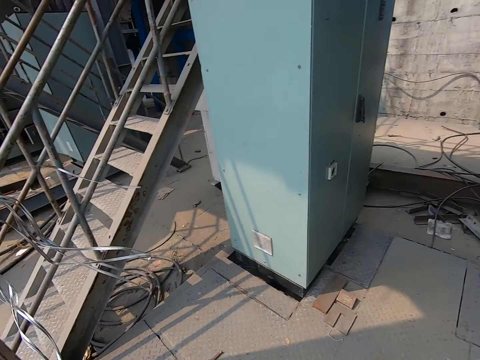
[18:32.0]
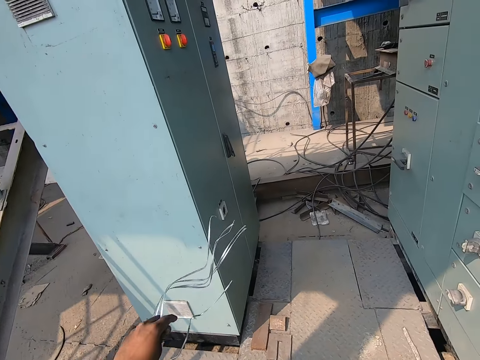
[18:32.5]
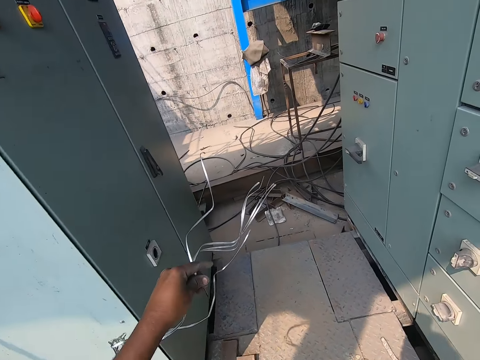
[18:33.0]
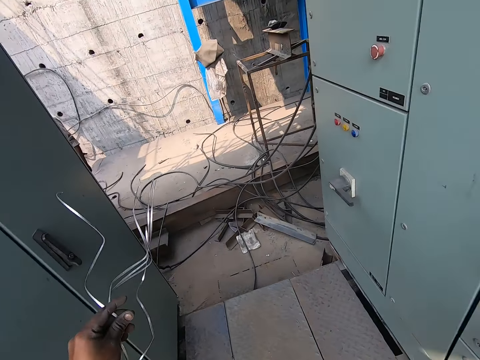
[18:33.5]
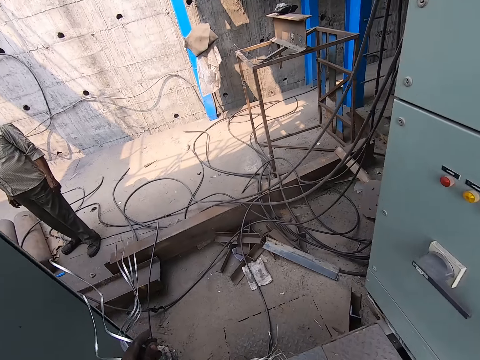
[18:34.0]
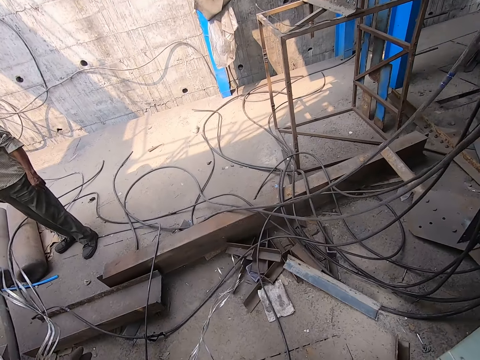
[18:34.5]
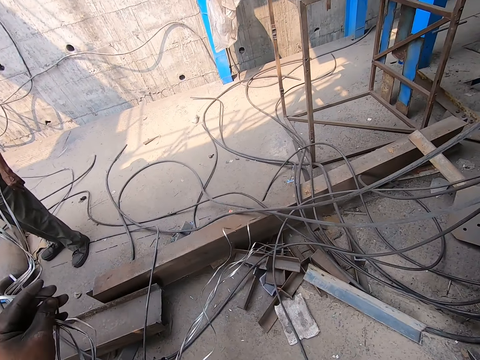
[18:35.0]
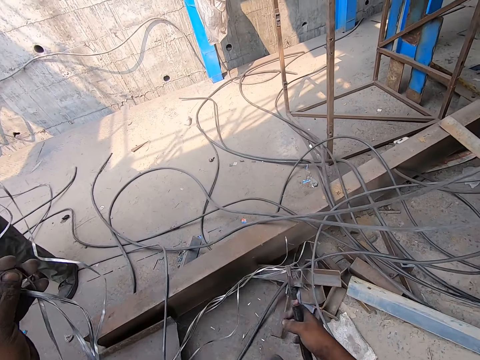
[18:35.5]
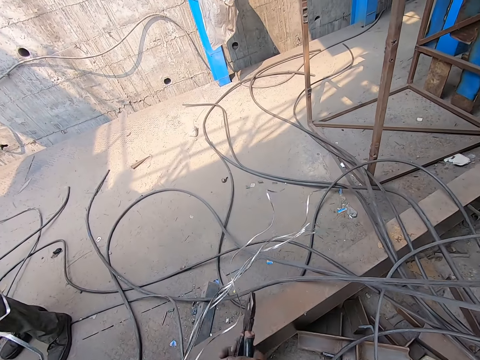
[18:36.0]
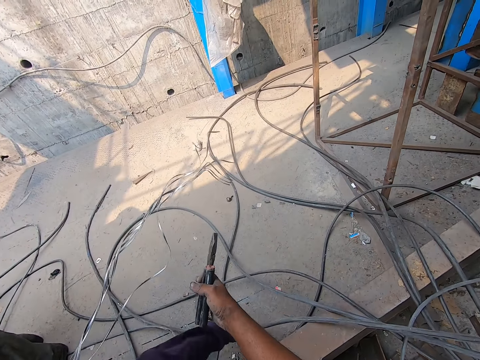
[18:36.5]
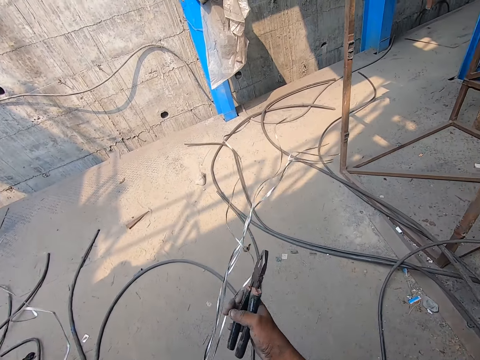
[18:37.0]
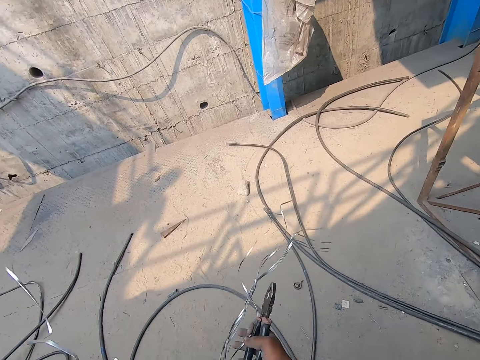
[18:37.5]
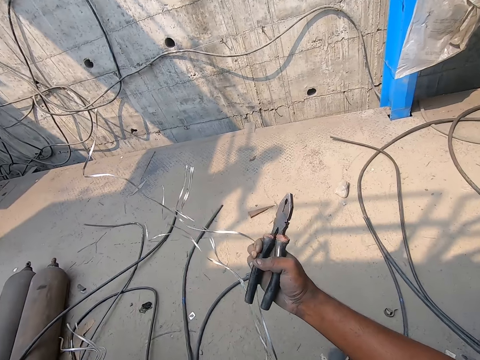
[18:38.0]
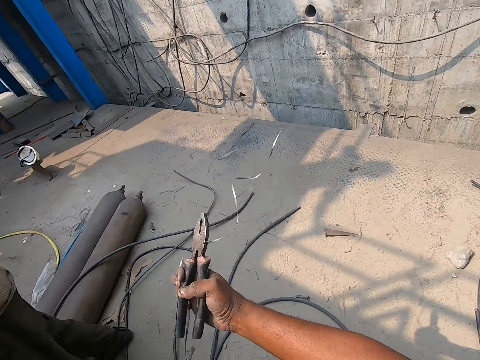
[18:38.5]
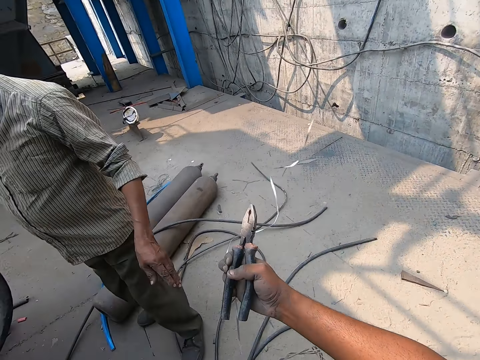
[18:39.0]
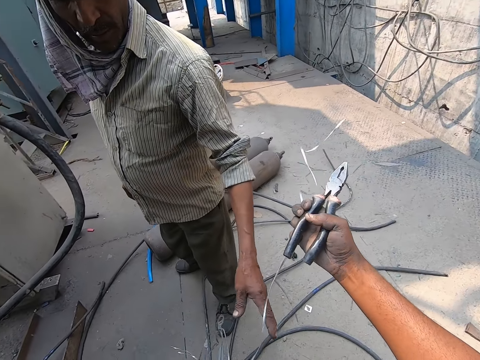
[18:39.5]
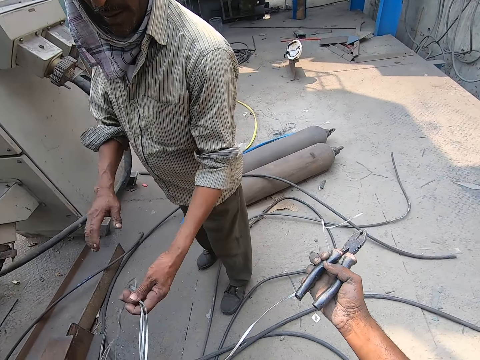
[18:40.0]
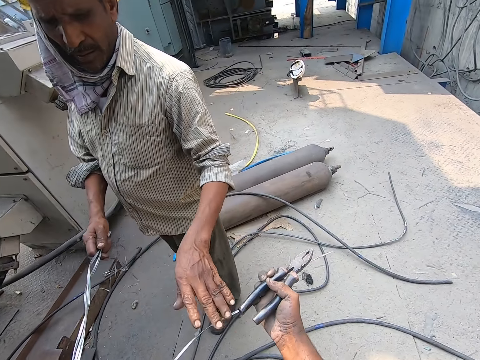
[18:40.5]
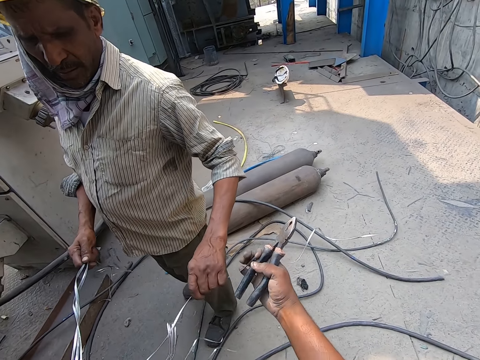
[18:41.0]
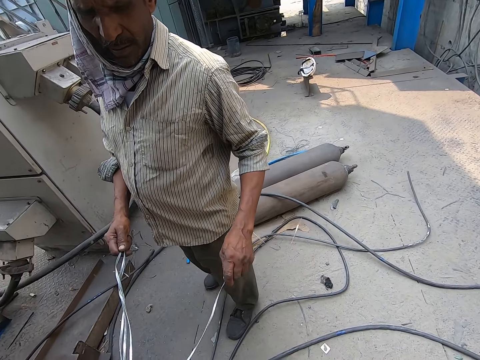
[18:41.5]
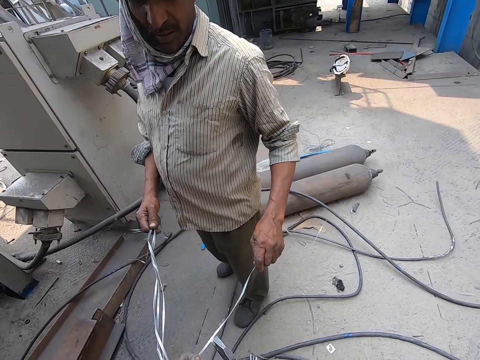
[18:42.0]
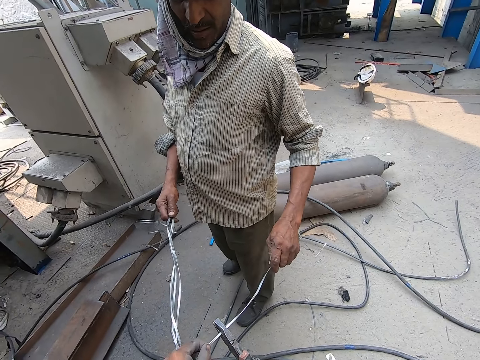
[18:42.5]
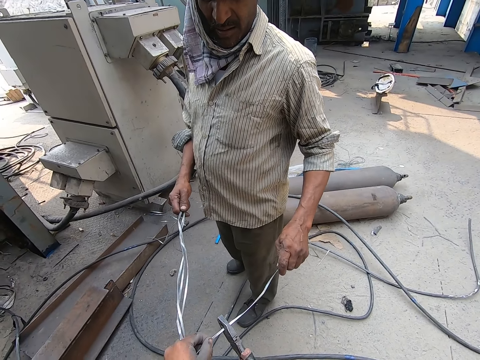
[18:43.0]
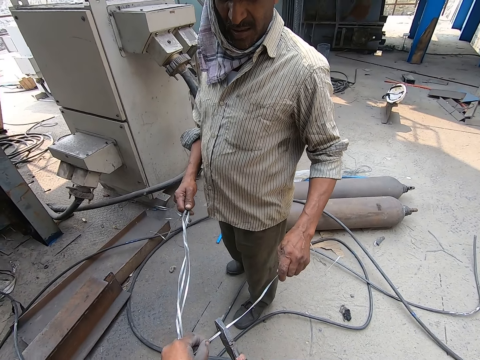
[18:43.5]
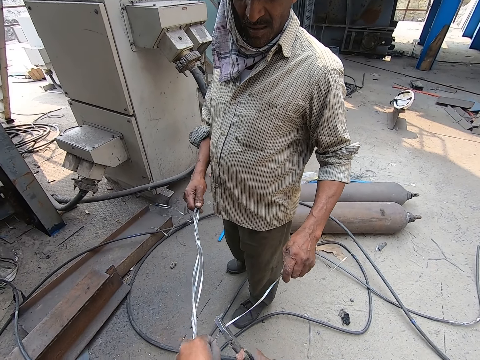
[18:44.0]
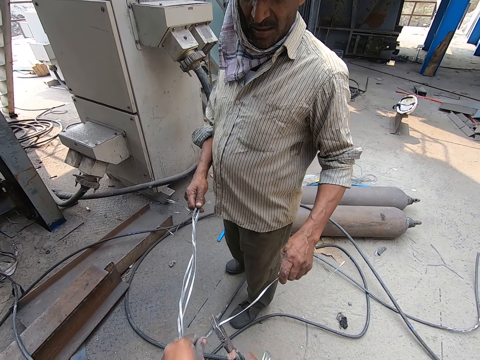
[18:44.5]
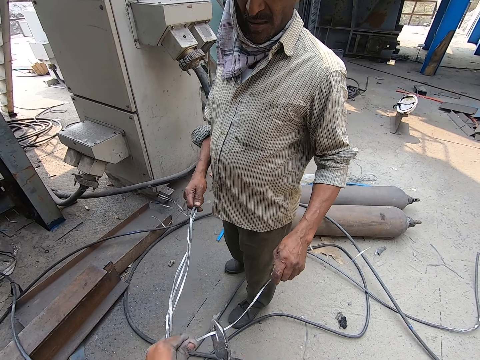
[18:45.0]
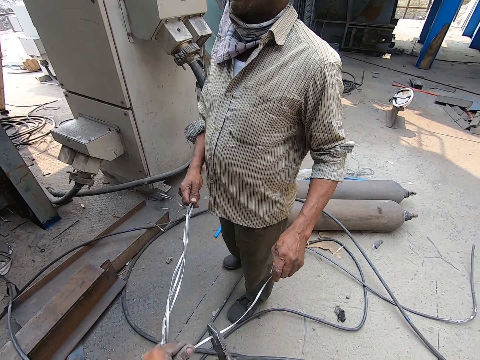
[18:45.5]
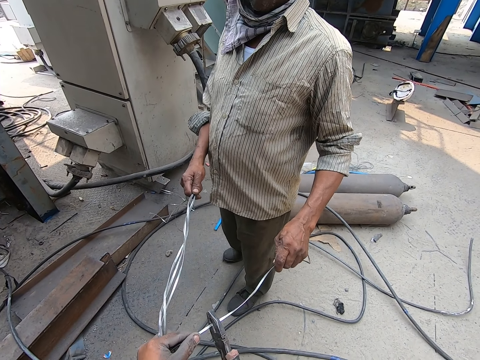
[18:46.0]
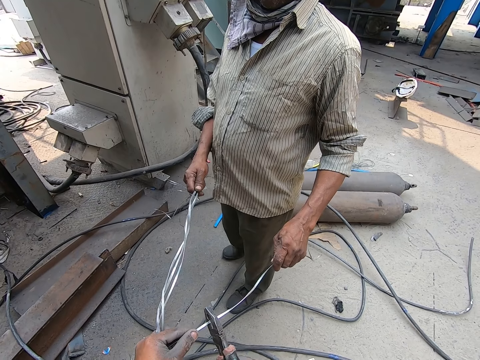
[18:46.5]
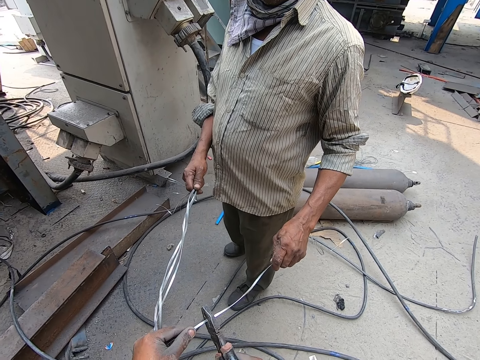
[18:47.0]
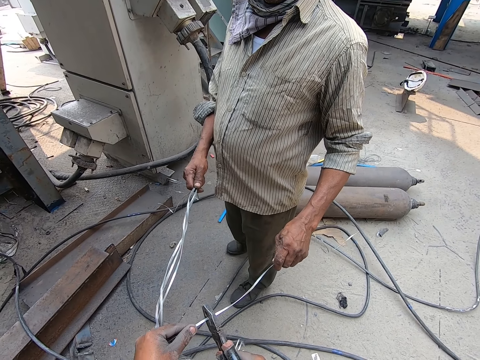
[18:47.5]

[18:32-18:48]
The camera wearer carries the wire. He walks around the garage. He walks towards a man. He holds the bunch of aluminium wire with his hands. He interacts with the man. The man holds the bunch of aluminium wire with his hands. The man takes an aluminium wire from the camera wearer's right hand with his left hand. The camera wearer cuts the aluminium wire with the pliers in his right hand.

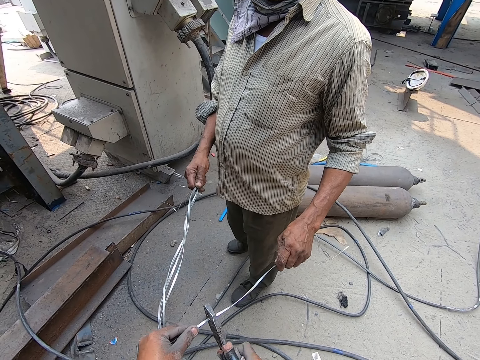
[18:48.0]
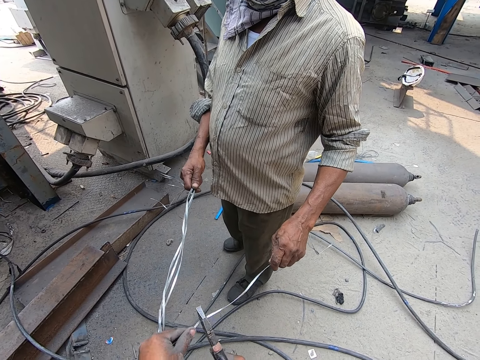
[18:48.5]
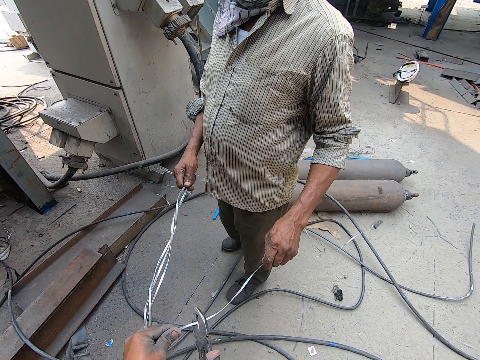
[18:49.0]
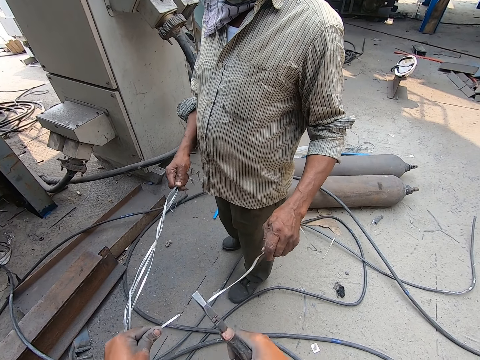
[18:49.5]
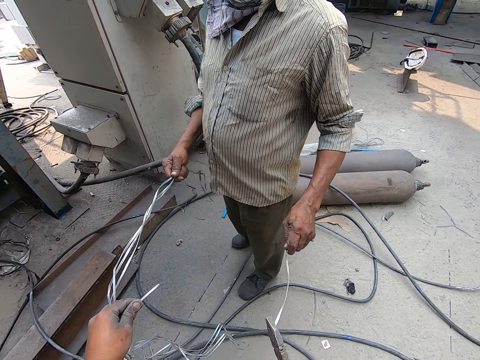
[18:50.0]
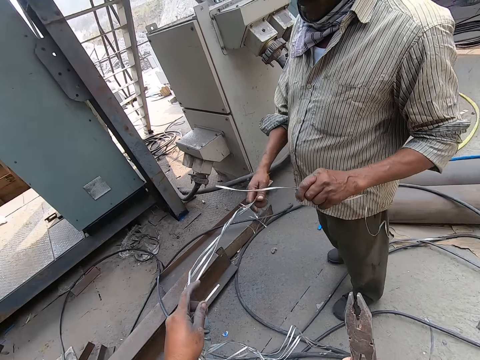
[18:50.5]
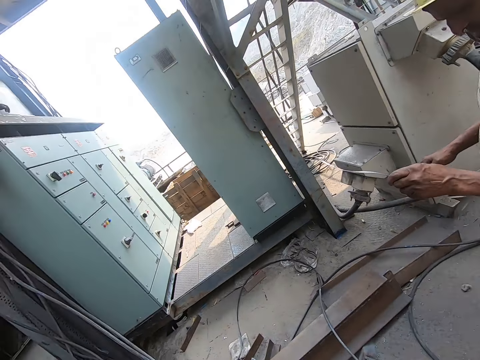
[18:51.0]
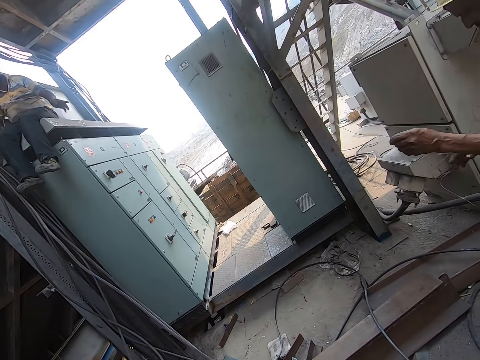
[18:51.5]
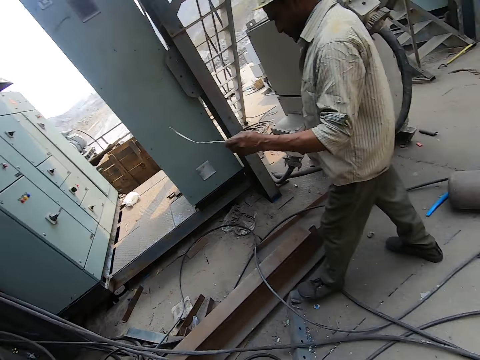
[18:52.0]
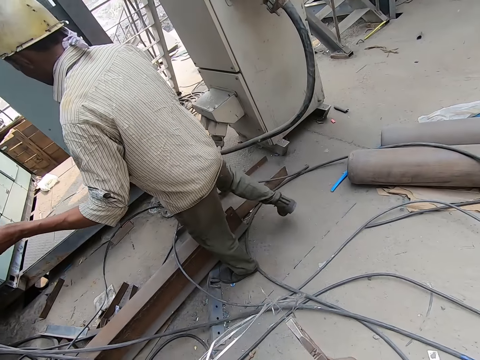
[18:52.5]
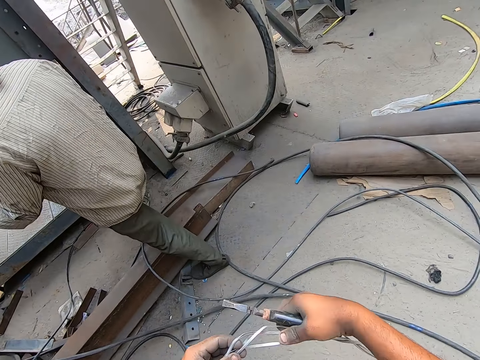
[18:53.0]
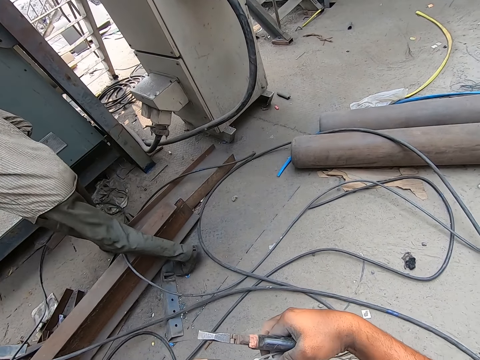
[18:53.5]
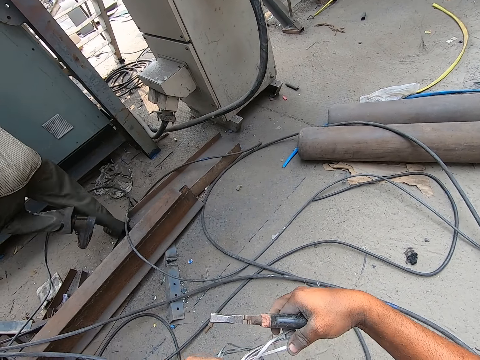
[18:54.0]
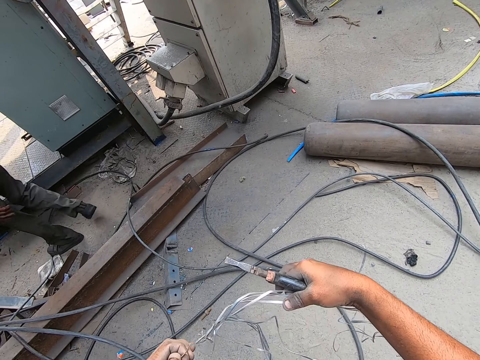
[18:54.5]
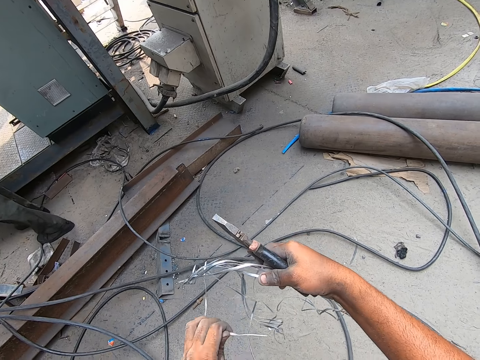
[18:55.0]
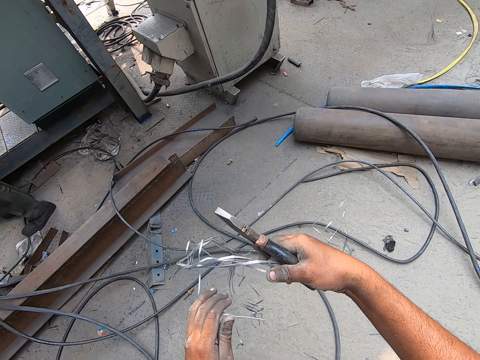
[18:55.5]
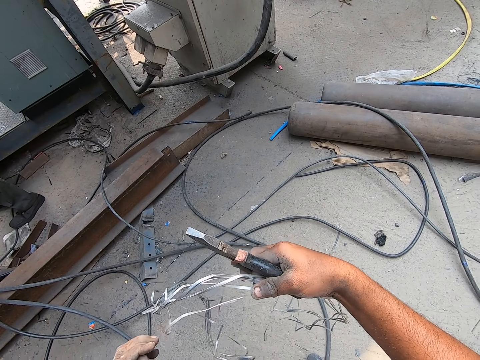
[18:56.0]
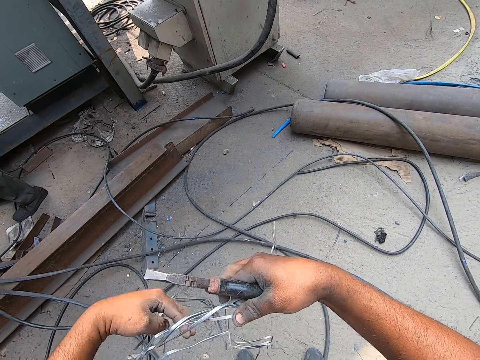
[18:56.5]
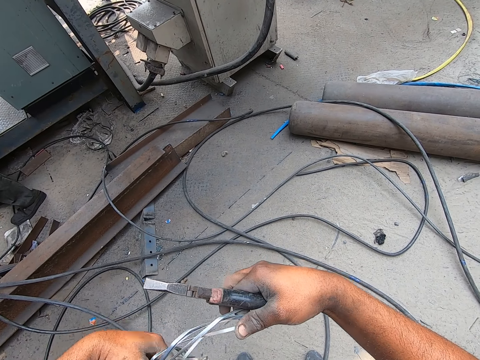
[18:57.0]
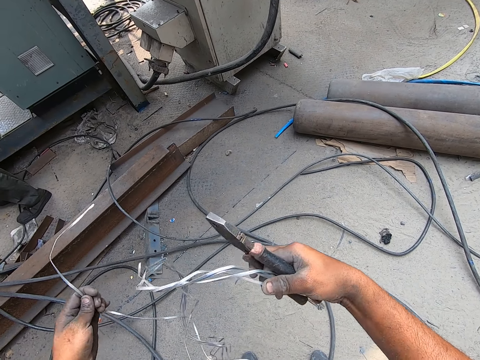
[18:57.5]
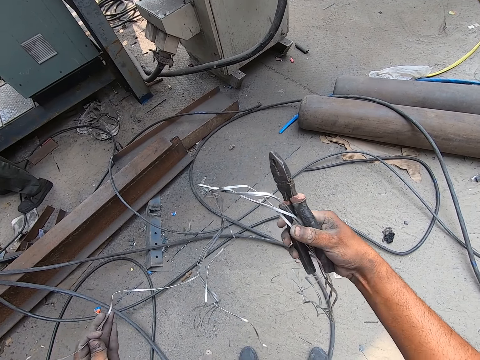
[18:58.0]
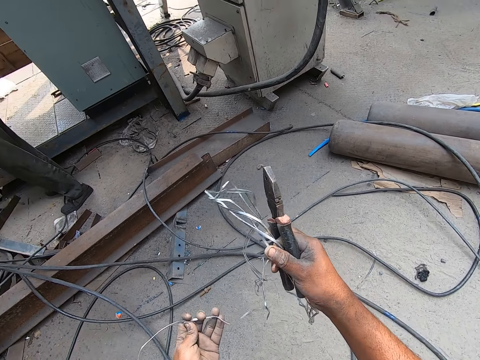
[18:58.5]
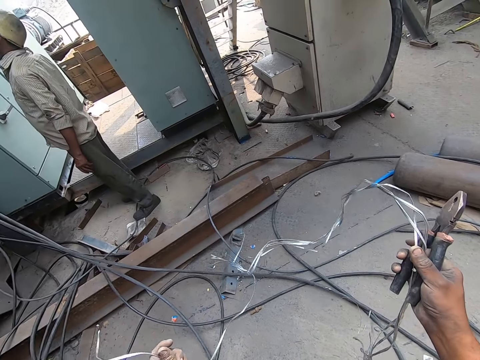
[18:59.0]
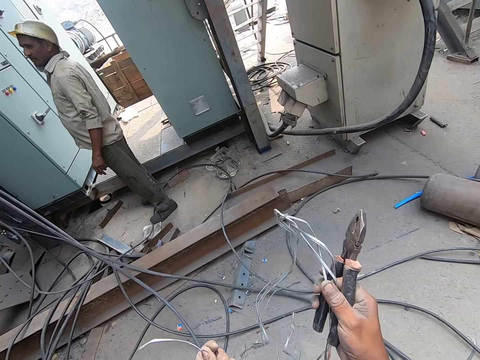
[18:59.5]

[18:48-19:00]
A man takes off his right hand from the bunch of aluminium wire. The camera wearer talks with the man. The man holds the aluminium wire with his hands. The man walks towards another man. The camera wearer holds the aluminium wire with his hands. He holds the pliers. He untangles an aluminium wire from the bunch of aluminium wires in his right hand with his left hand. He adjusts the wire.
